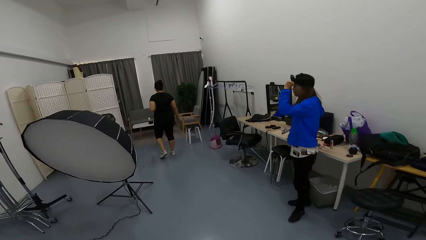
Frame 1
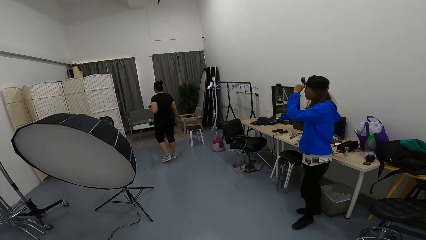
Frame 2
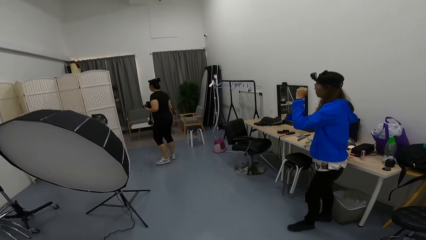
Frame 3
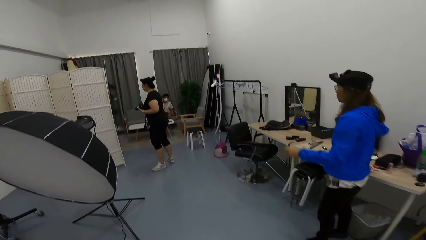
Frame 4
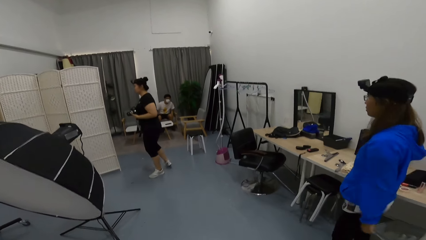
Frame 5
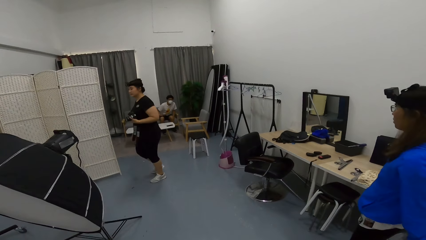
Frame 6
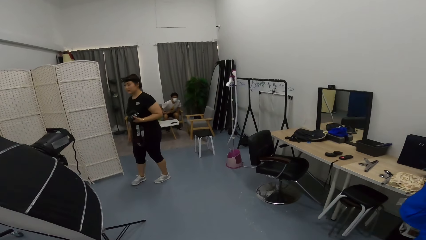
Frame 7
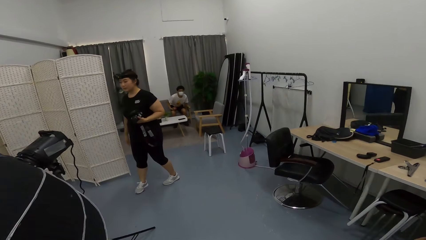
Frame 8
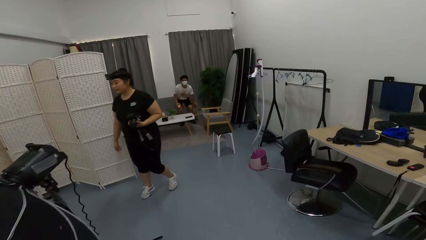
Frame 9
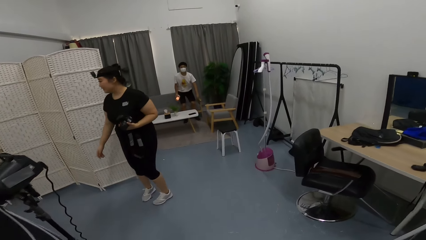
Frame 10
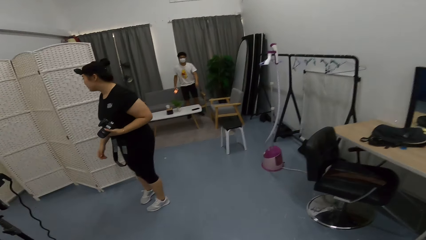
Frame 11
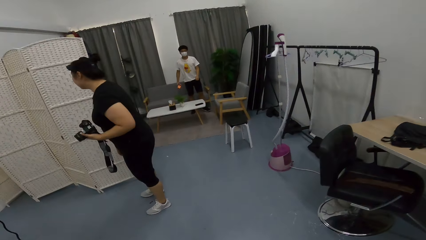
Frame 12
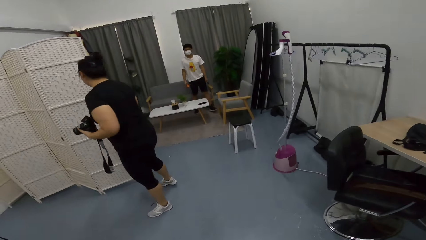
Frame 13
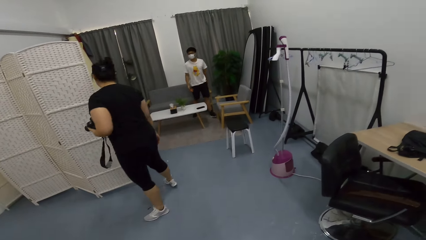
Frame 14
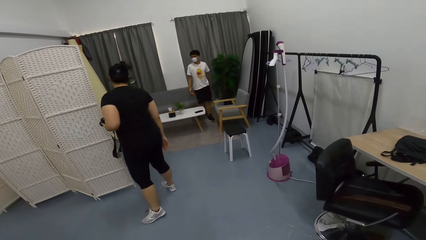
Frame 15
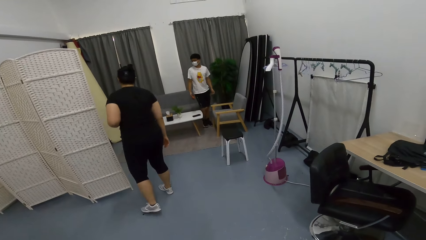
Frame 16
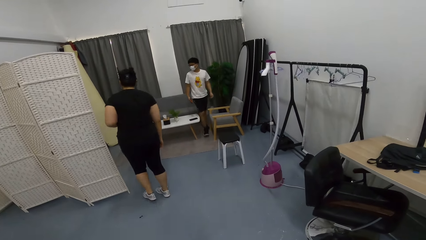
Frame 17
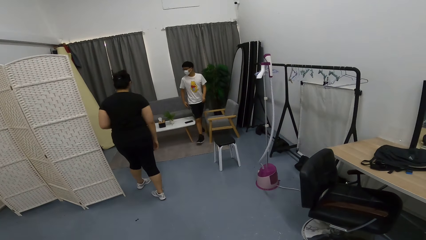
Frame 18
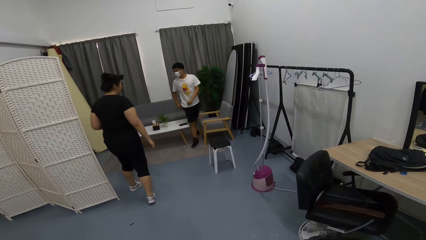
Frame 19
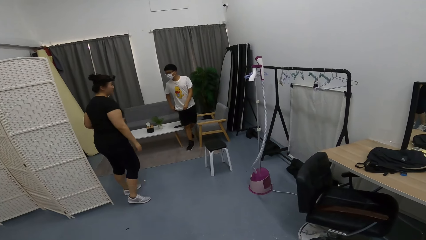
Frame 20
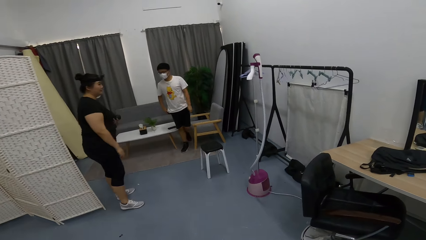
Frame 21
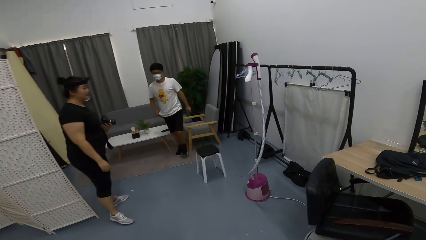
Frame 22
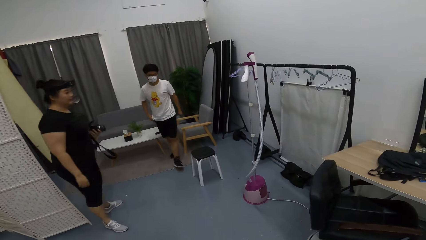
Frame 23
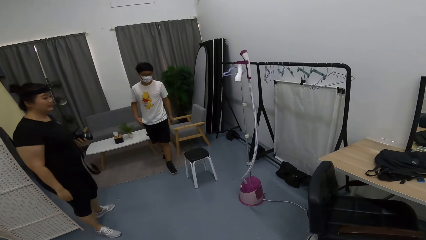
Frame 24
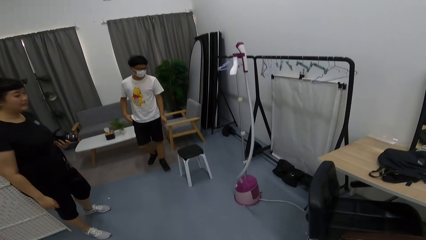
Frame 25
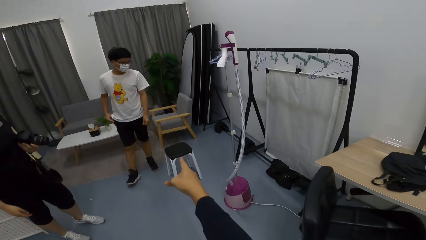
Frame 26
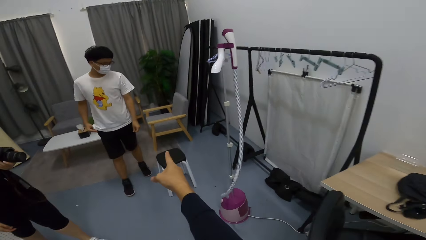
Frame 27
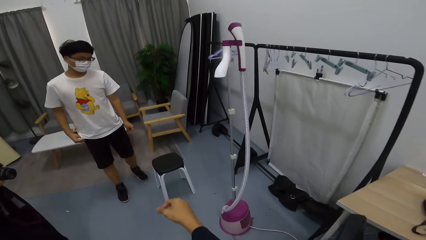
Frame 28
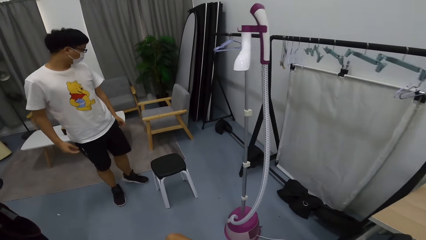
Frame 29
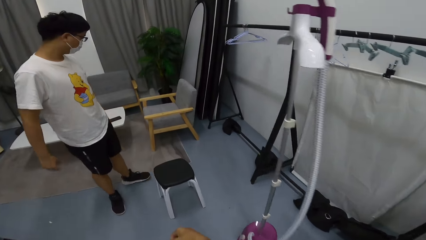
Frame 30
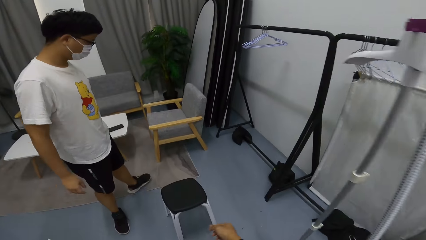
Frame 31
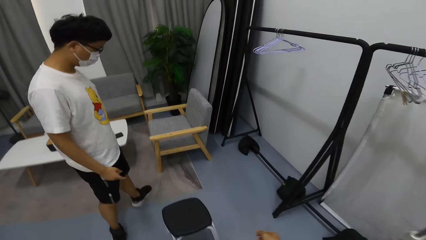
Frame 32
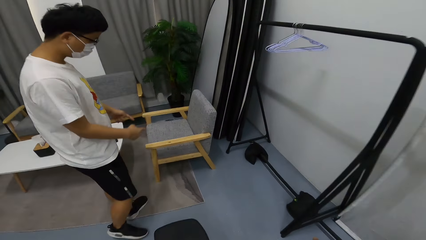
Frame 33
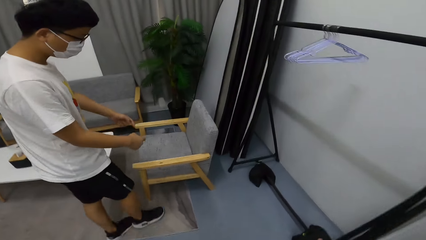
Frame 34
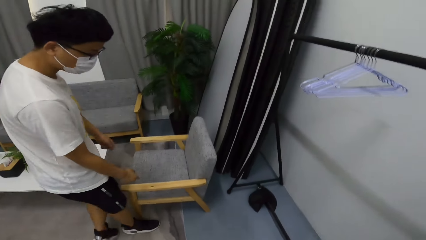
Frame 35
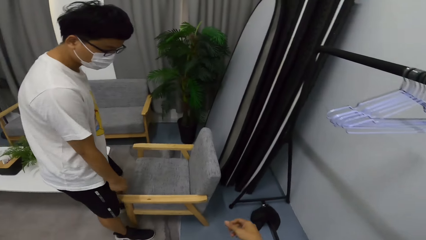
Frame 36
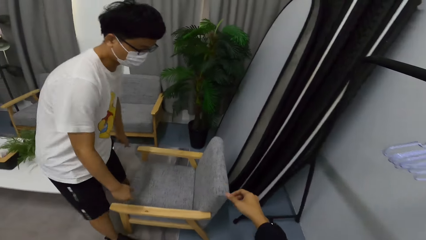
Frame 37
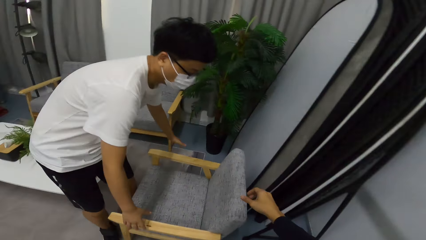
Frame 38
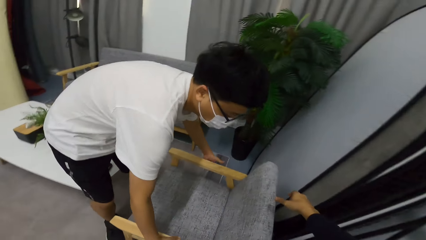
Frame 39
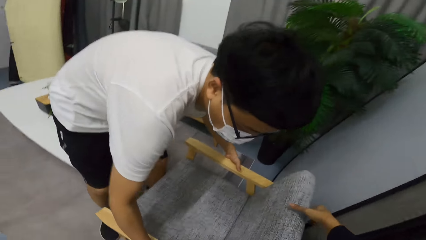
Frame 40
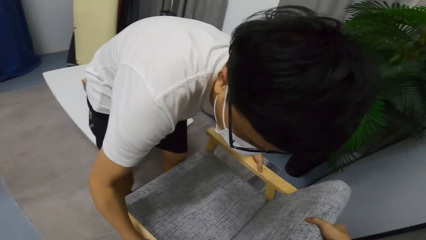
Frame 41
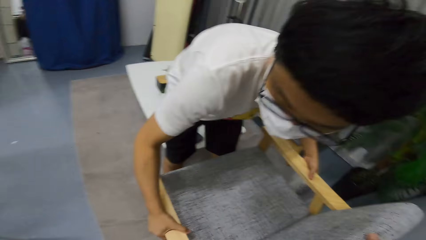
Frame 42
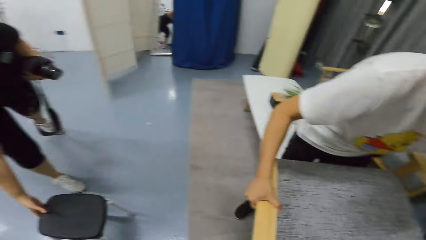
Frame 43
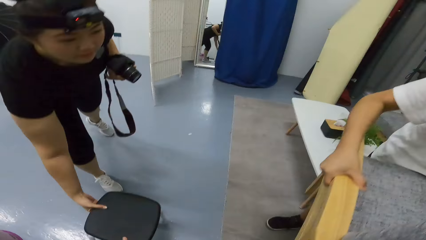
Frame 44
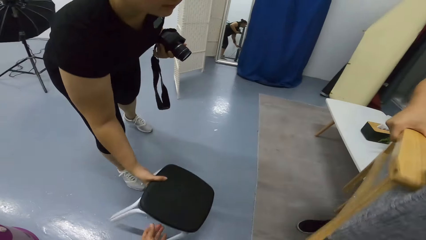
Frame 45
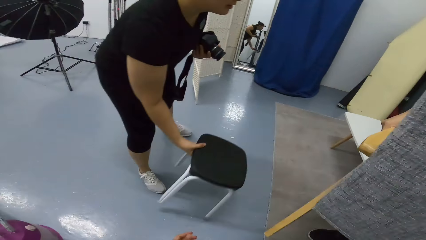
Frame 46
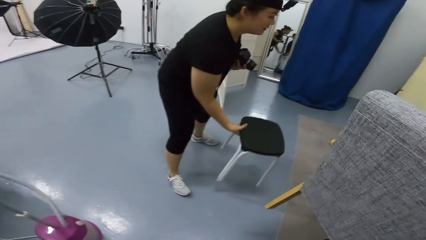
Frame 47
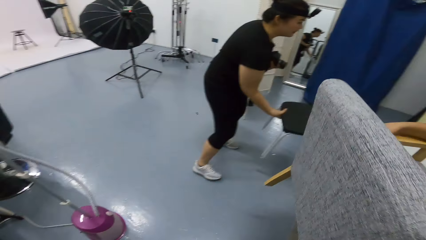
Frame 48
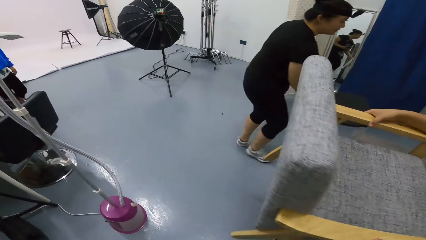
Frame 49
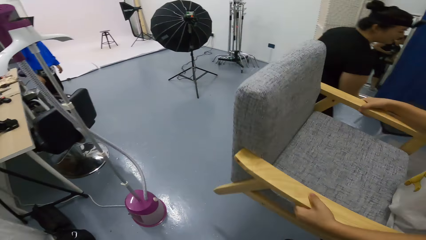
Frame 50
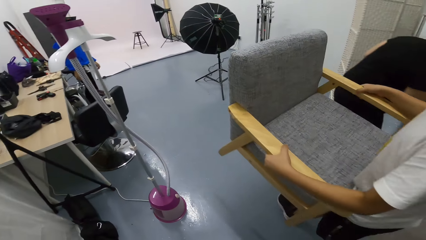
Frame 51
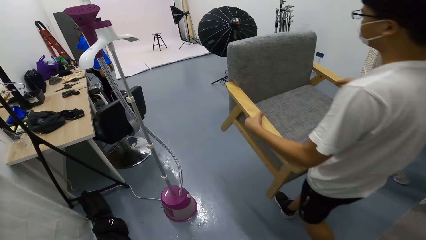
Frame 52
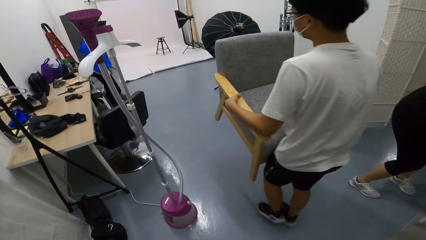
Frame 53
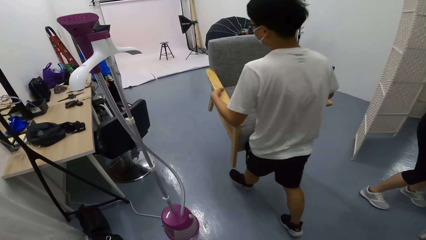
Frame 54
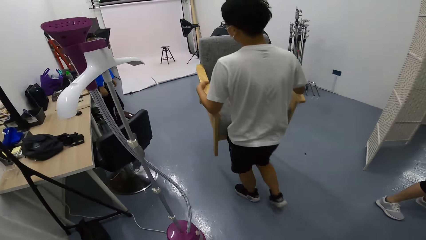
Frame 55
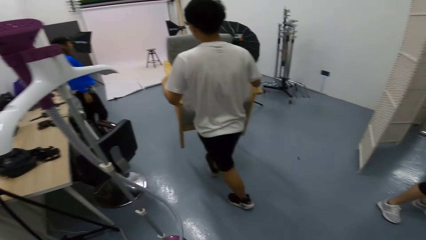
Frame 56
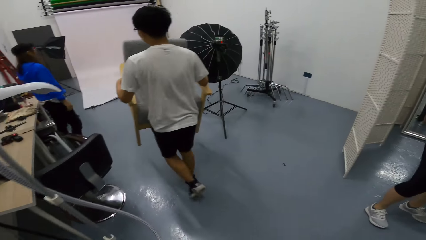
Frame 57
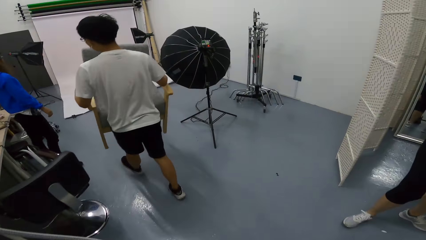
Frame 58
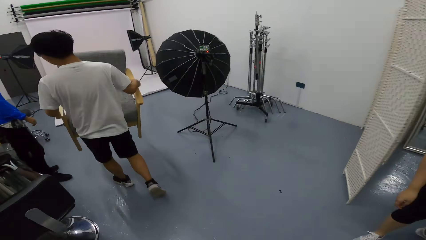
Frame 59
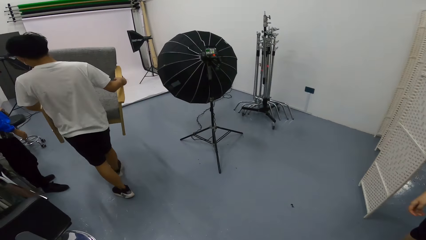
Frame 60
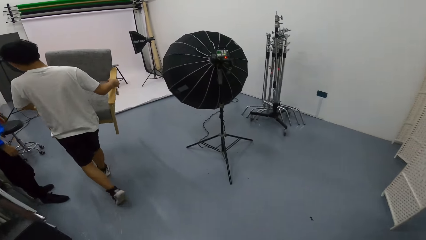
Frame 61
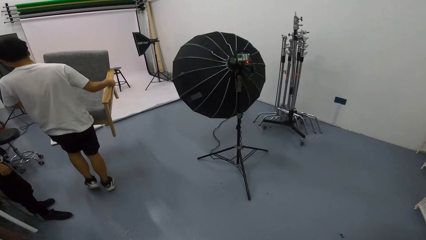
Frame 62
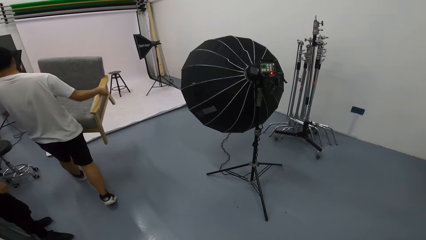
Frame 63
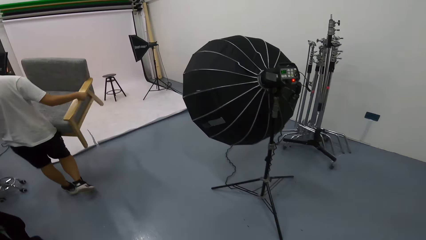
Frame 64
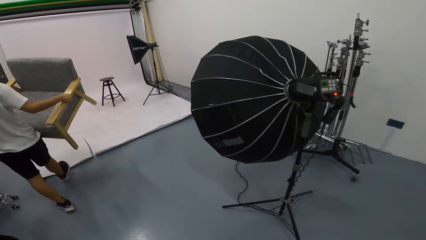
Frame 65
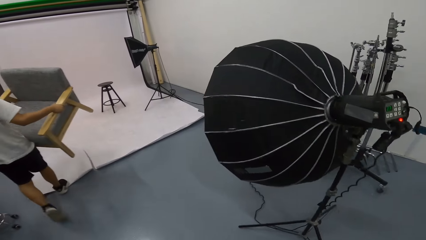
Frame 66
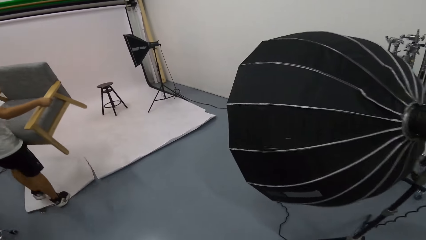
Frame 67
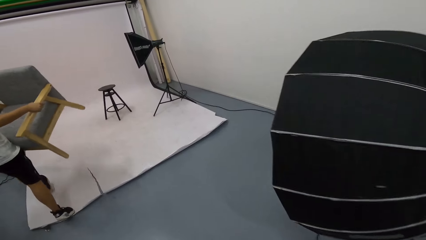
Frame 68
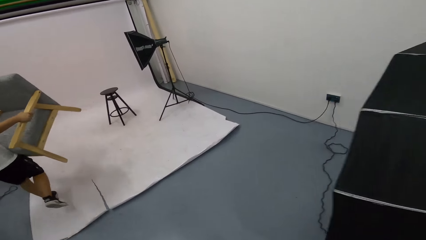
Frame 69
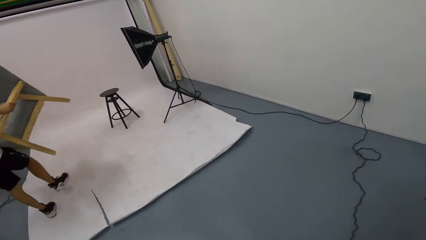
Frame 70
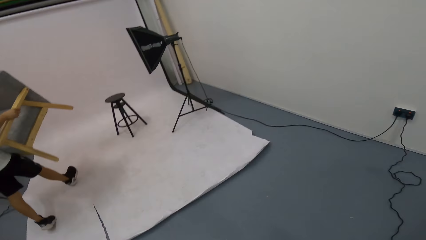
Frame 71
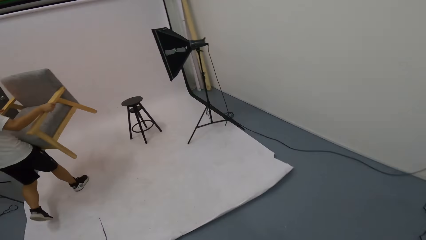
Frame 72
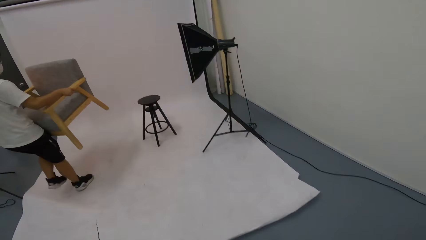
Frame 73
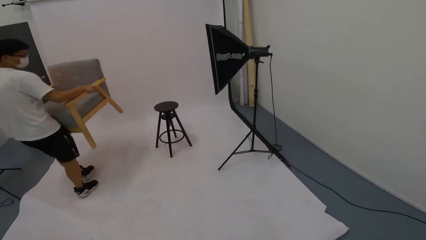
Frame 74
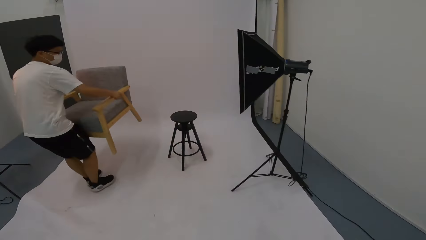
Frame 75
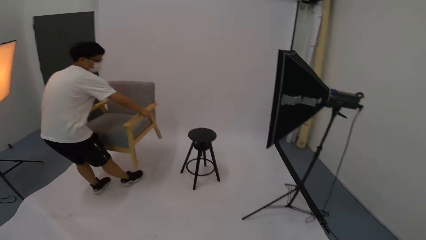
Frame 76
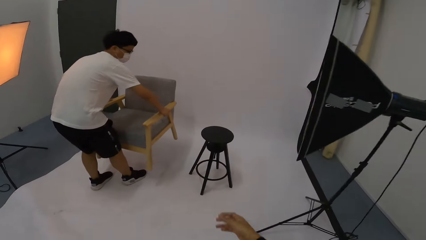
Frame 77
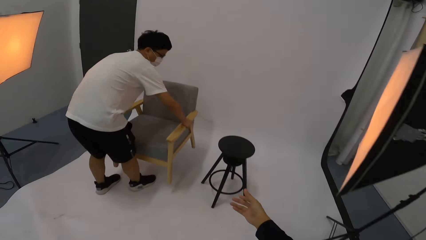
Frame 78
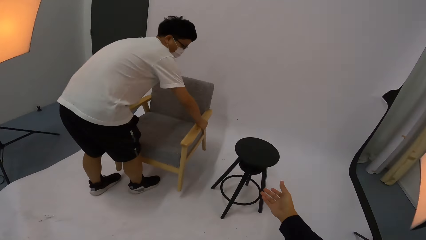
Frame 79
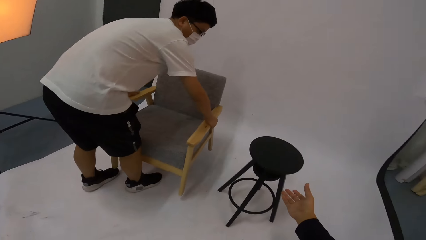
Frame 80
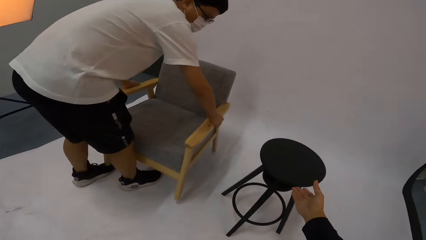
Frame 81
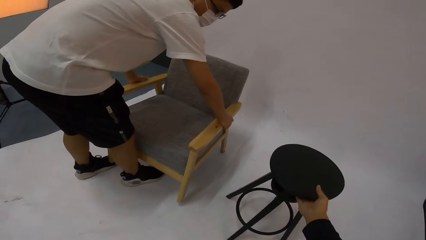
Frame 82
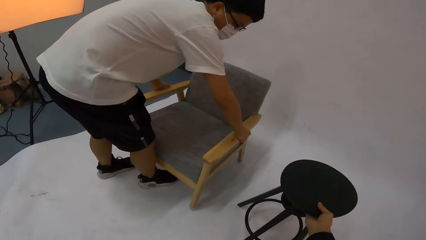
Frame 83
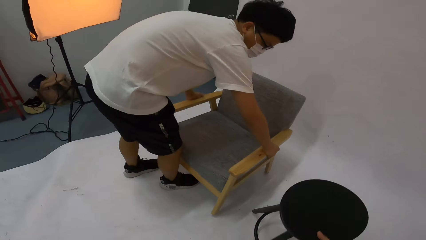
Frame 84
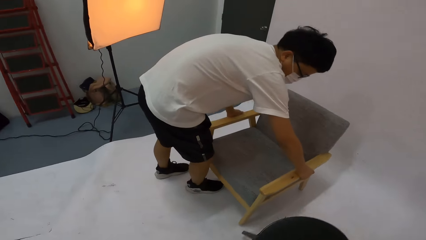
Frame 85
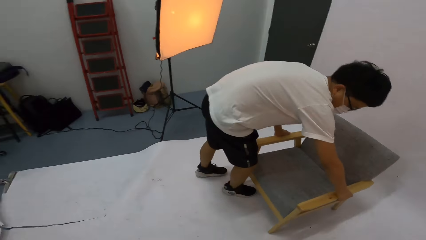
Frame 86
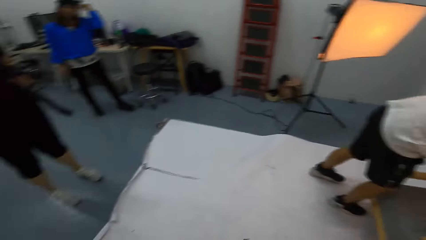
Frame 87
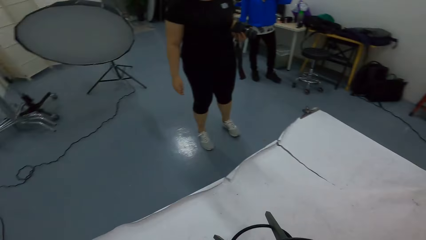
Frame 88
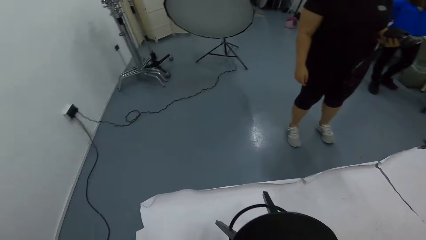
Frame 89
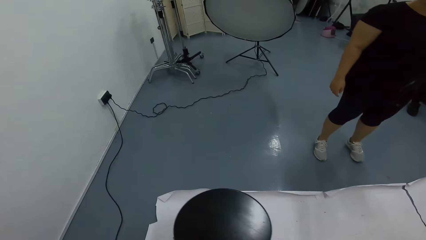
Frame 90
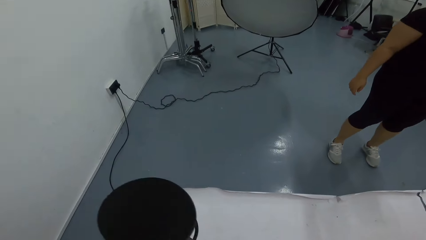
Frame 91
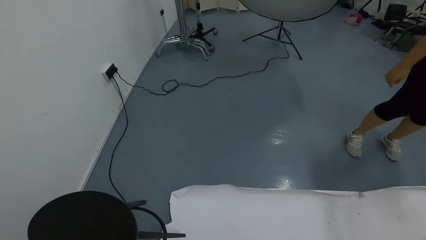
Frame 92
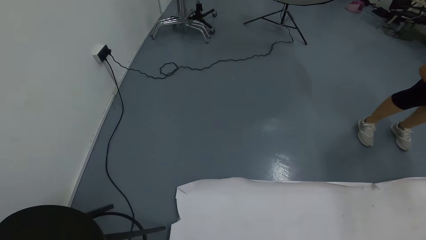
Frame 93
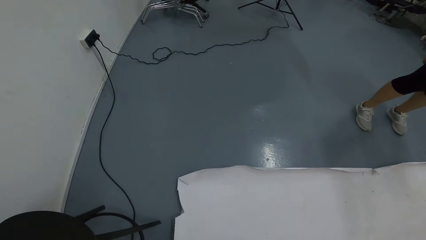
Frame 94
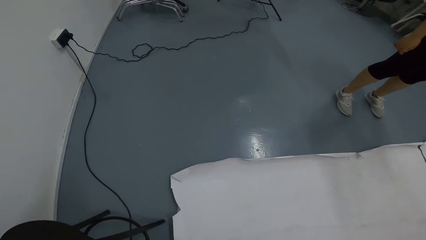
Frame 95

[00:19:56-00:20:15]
The camera wearer walks forward. A person carries a chair. The camera wearer touches a chair. The person puts the chair down. The camera wearer picks up a stool, moves the stool and puts the stool down.
